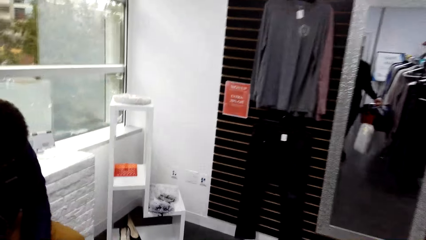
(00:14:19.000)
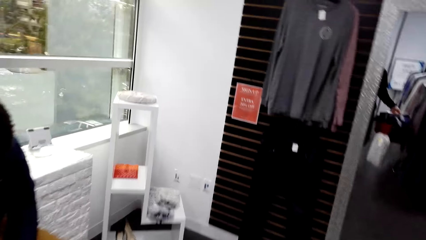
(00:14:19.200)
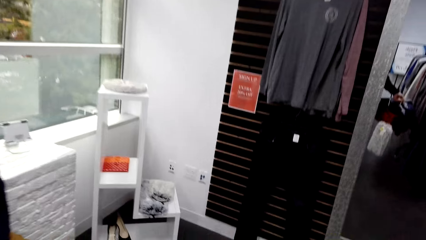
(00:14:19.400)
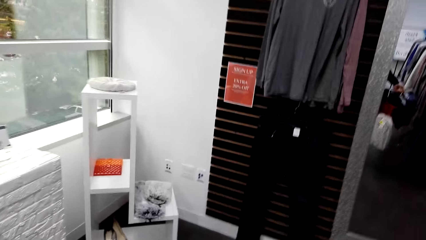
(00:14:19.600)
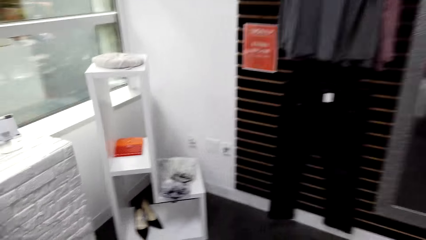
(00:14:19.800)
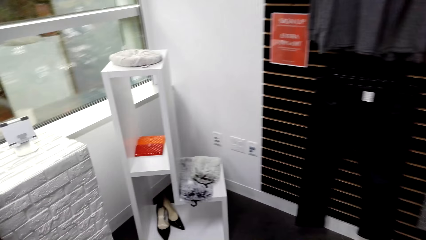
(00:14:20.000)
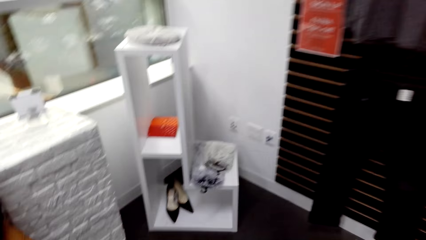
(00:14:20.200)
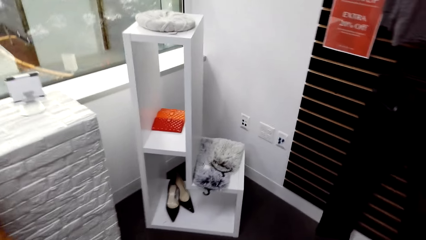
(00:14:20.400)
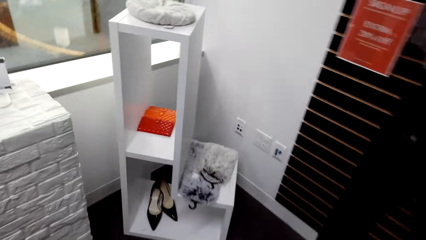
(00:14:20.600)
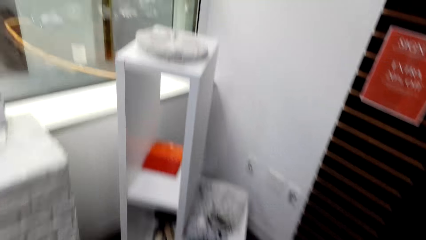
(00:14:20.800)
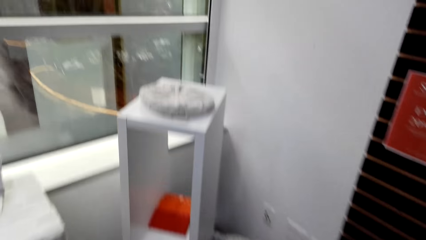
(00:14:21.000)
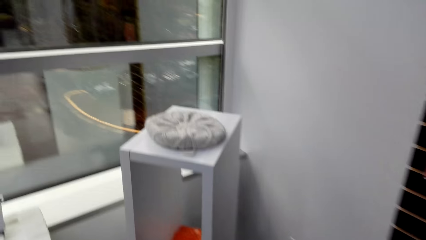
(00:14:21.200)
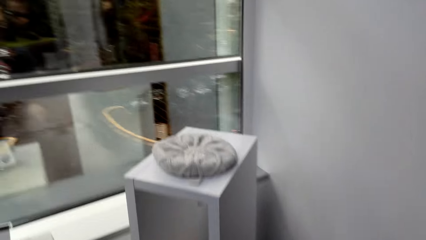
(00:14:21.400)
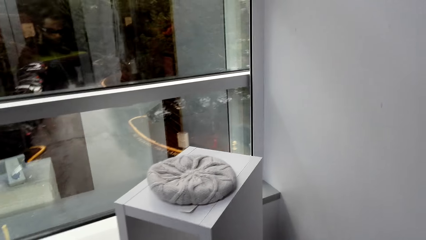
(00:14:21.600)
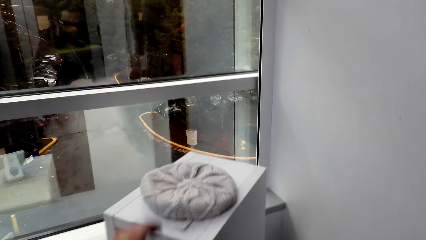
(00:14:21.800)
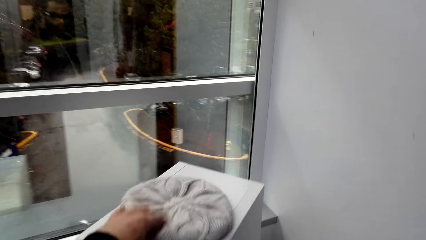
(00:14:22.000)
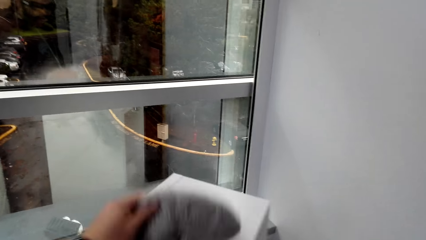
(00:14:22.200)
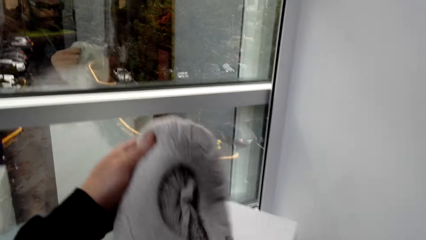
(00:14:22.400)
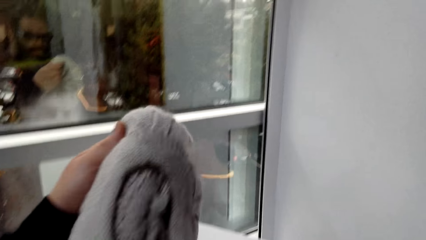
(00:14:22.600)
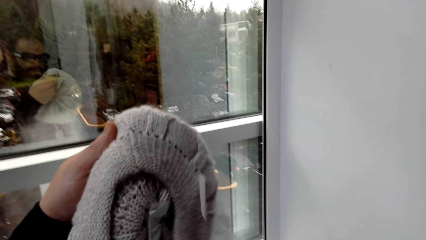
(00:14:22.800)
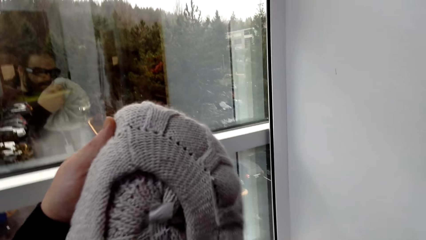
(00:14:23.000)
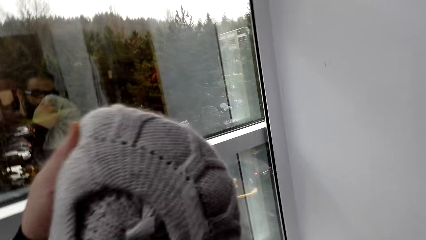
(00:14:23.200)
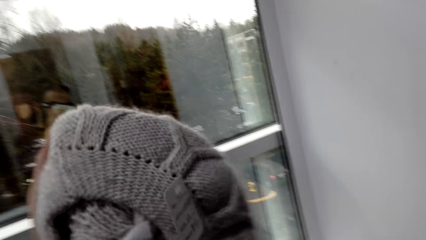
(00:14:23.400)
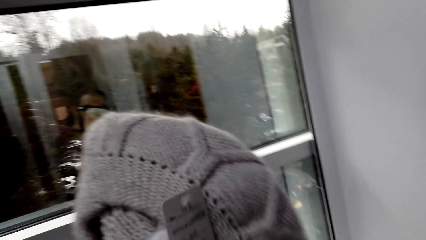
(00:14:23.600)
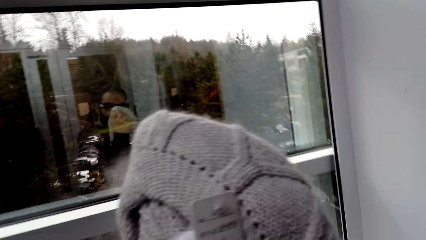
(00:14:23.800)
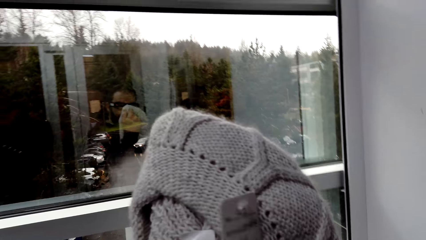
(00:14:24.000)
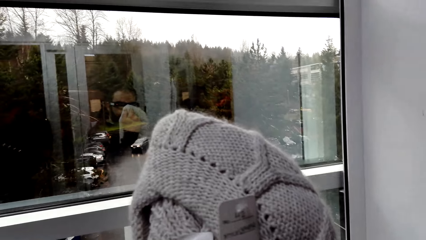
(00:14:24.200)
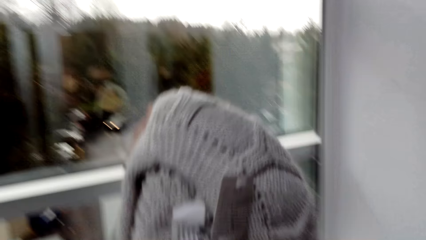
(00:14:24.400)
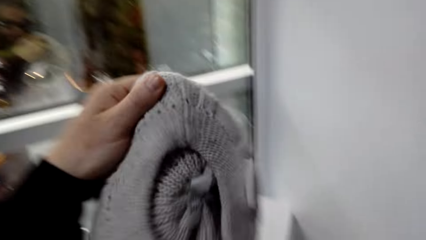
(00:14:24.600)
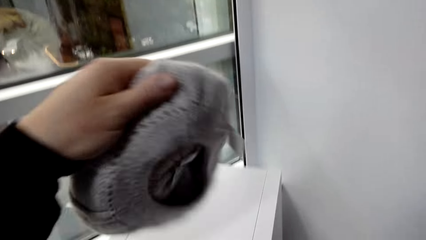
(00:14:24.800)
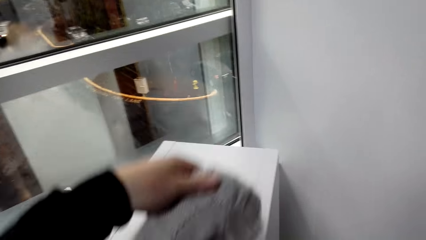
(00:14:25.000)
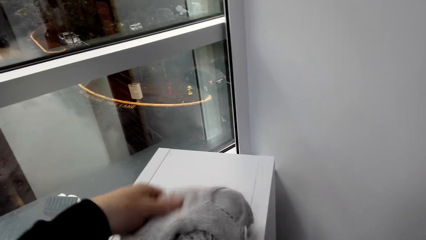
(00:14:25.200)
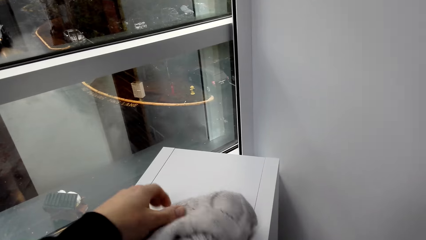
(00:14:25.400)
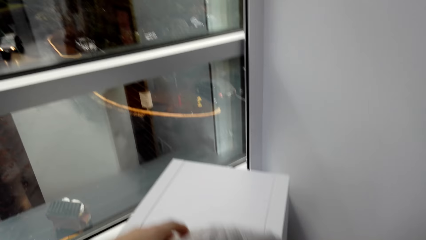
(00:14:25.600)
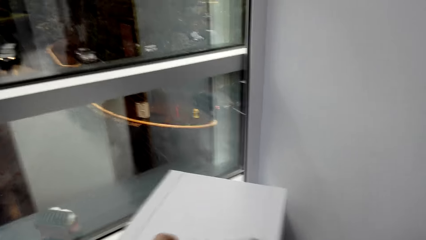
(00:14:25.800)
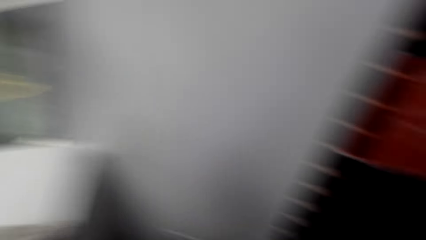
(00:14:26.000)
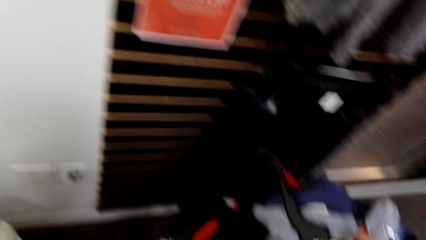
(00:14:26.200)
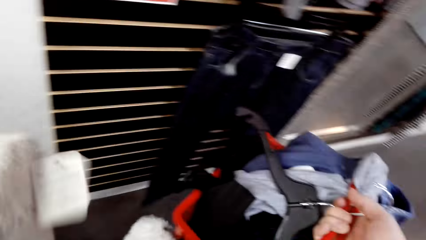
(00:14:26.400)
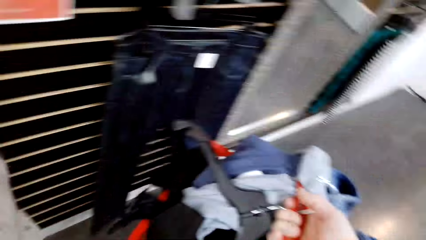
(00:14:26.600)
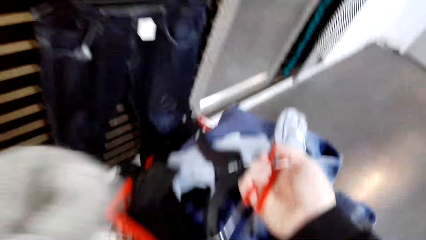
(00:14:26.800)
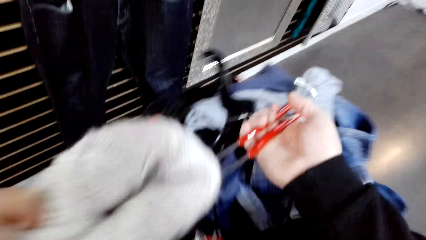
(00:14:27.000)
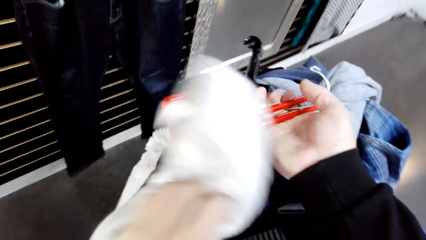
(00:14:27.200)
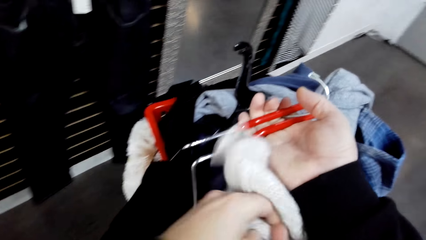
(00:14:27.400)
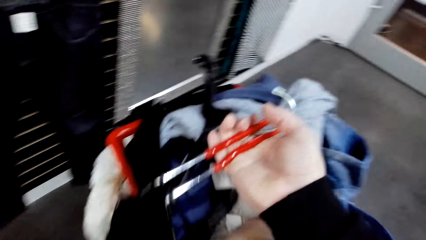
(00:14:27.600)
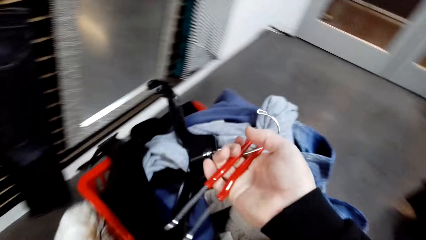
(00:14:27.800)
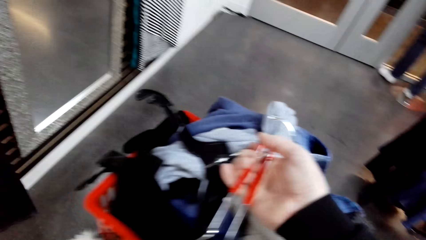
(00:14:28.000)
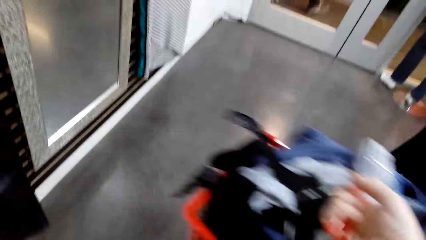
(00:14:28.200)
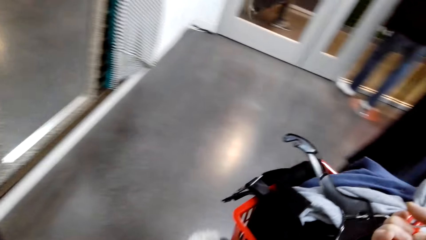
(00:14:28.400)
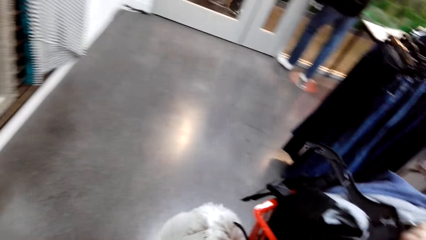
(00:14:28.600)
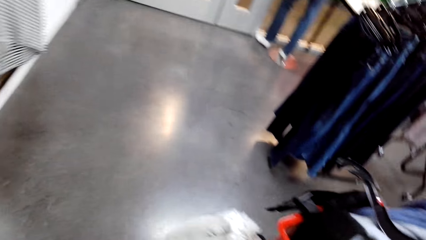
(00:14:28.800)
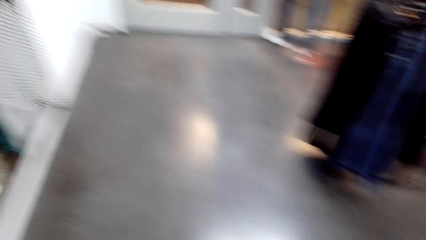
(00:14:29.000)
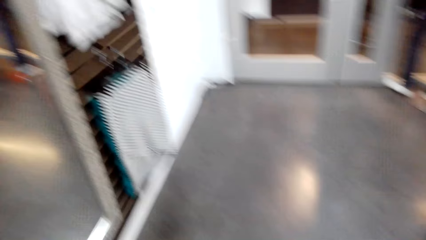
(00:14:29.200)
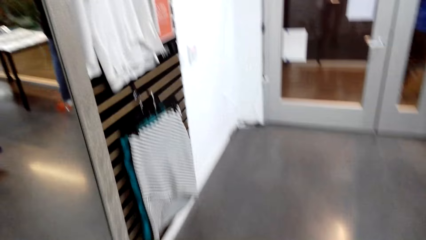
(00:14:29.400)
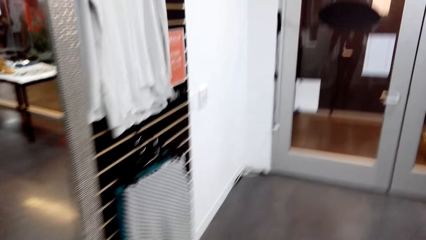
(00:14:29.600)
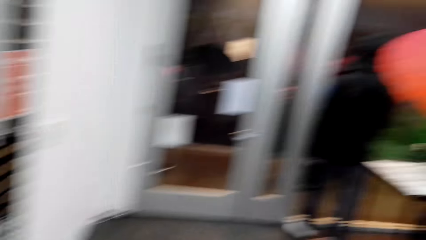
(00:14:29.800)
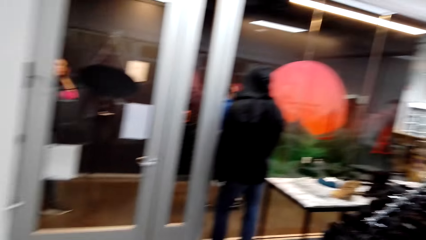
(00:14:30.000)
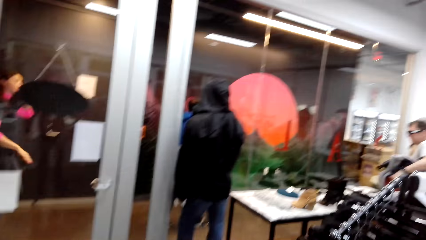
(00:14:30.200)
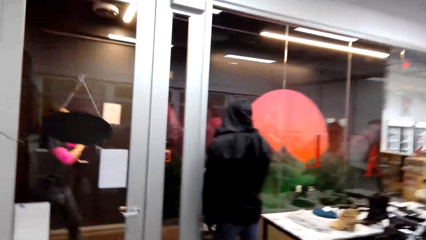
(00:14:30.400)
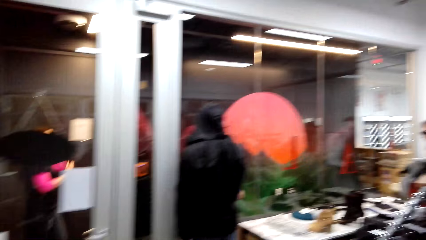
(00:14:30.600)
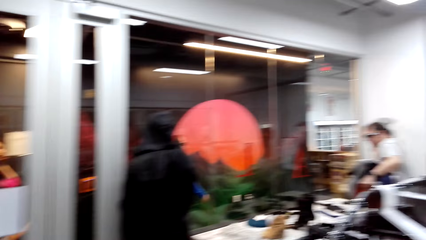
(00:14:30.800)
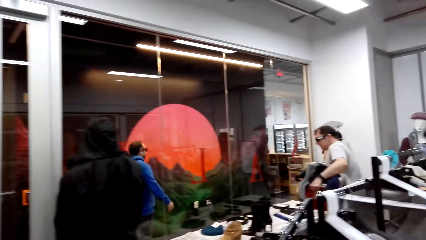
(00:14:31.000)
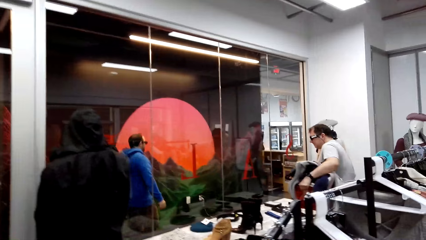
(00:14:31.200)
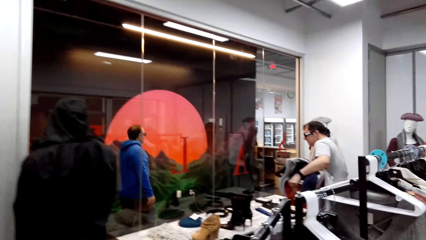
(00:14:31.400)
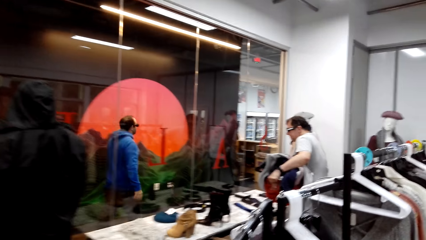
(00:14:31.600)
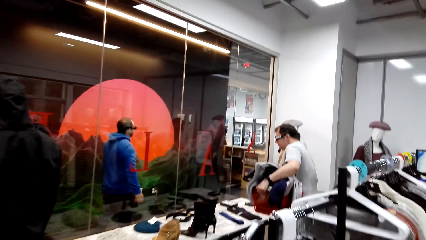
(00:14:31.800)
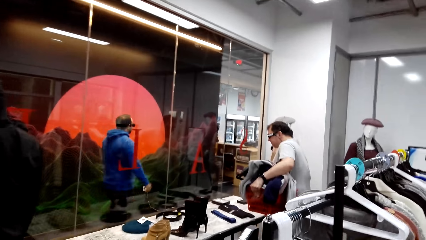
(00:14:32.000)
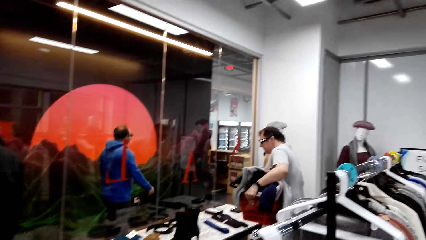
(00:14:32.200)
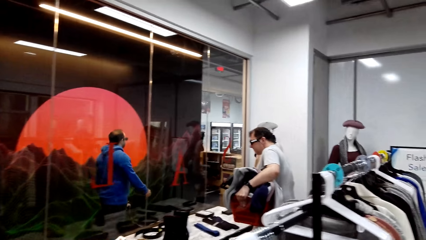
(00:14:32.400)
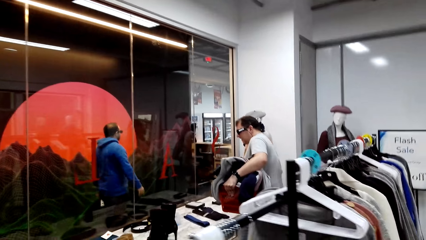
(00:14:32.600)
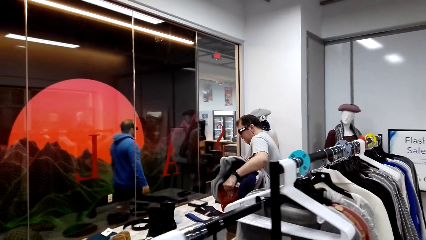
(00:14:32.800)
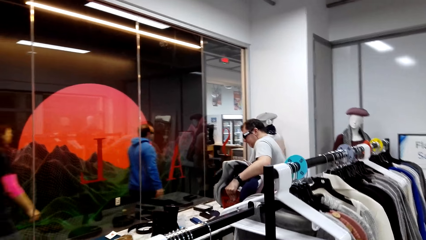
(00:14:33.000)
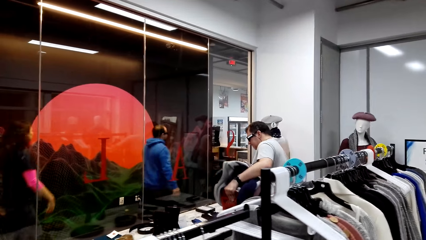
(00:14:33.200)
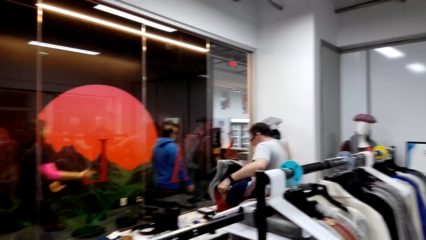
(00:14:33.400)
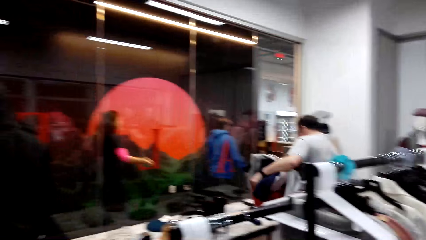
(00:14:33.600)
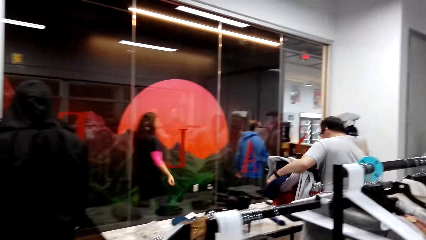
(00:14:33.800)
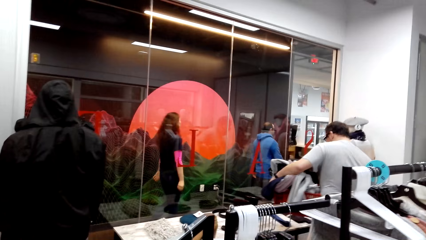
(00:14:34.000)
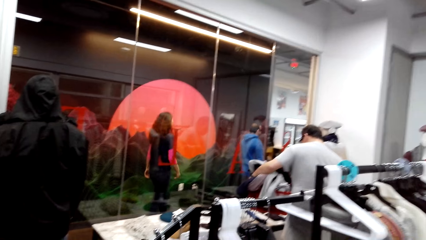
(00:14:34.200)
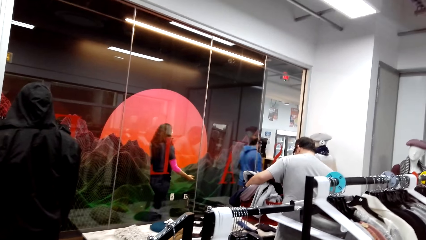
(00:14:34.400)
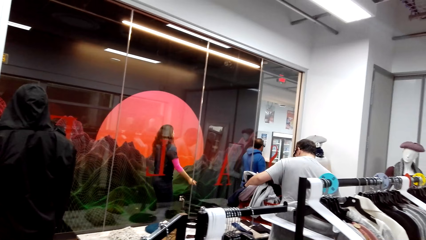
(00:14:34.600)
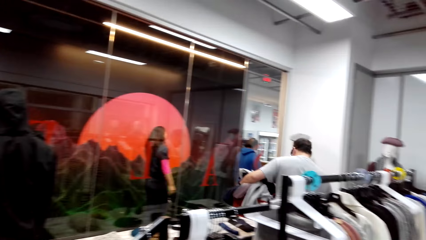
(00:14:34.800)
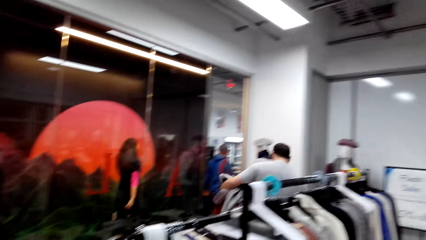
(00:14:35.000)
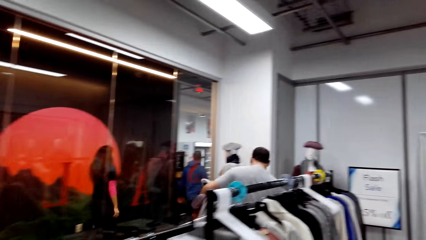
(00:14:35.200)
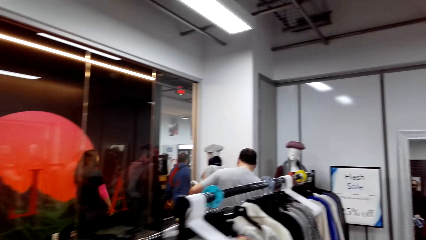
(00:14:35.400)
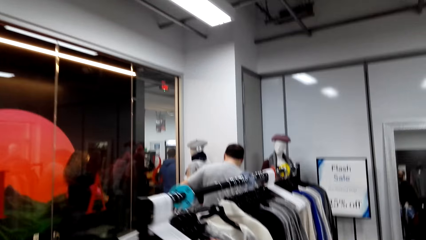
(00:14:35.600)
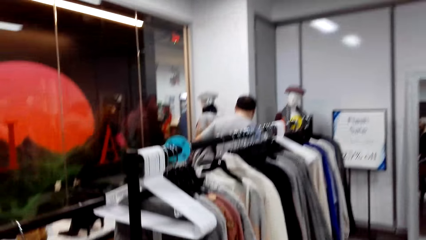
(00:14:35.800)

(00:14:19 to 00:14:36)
The camera wearer picks up a beanie from a cabinet stand in the room. They stare at the beanie. They hold the beanie. They drop the beanie back to the stand. They put a towel in a crate on their way in the room. They walk around the boutique. A man carries a crate from a display table in the room.
